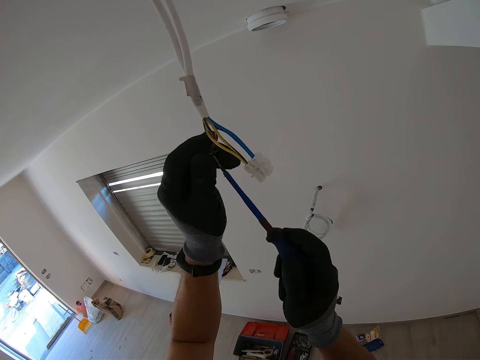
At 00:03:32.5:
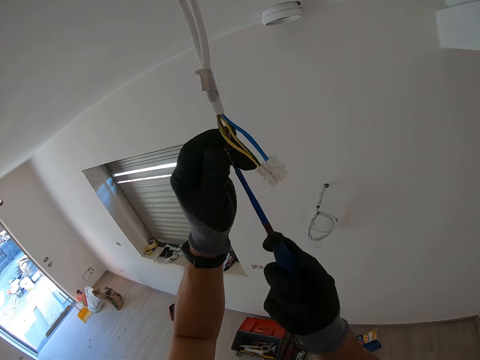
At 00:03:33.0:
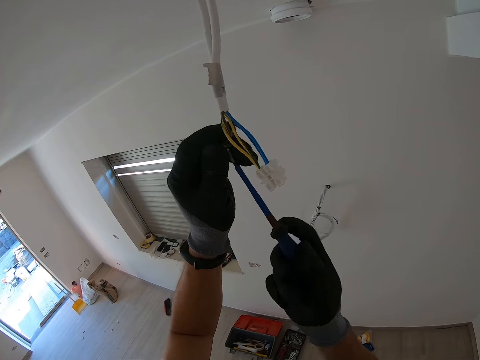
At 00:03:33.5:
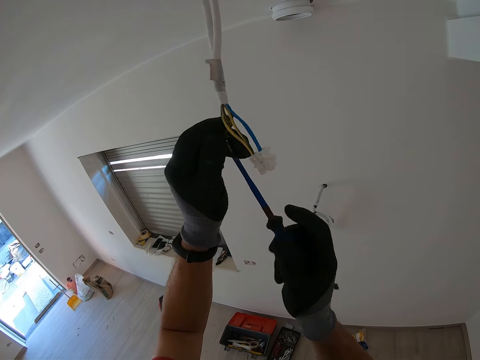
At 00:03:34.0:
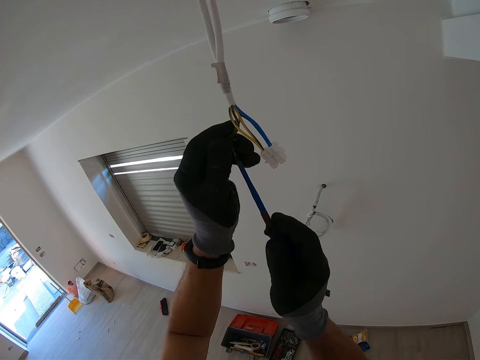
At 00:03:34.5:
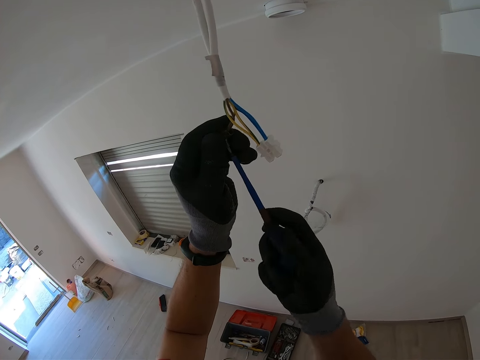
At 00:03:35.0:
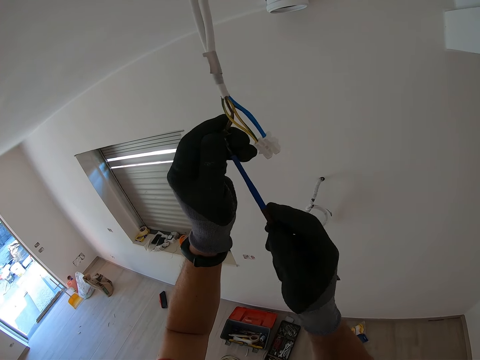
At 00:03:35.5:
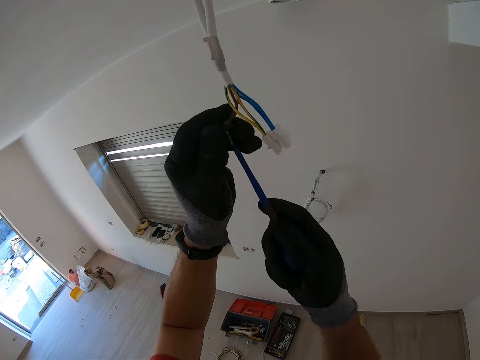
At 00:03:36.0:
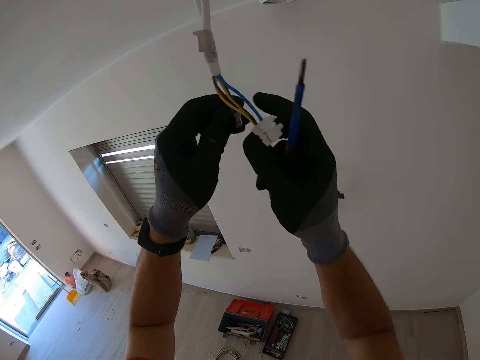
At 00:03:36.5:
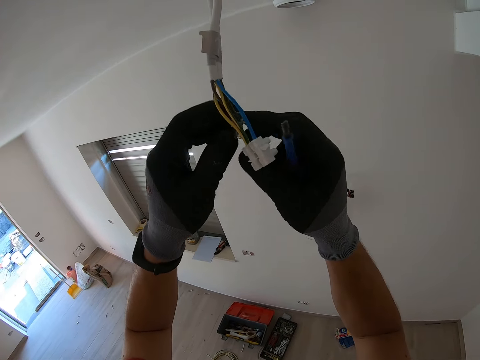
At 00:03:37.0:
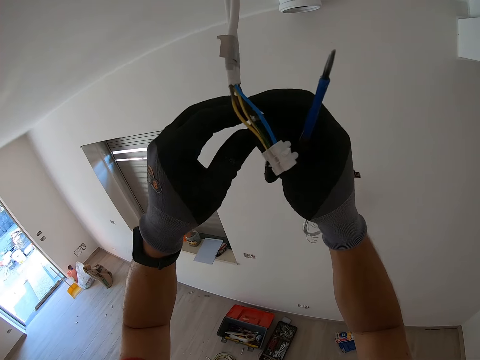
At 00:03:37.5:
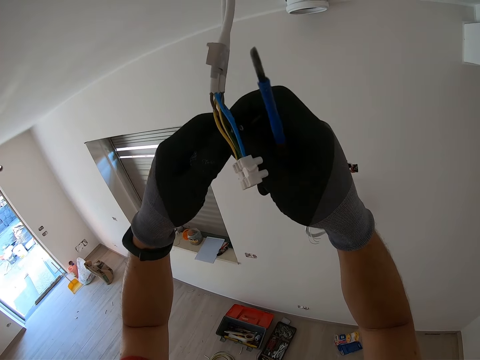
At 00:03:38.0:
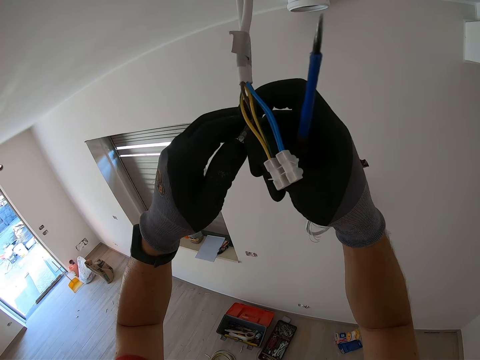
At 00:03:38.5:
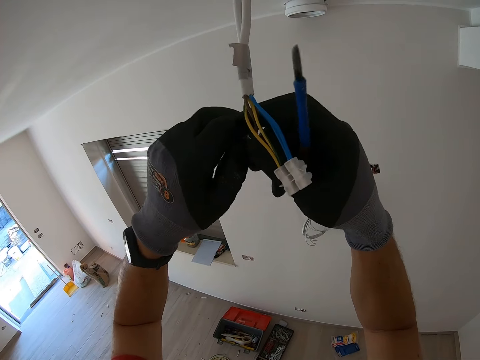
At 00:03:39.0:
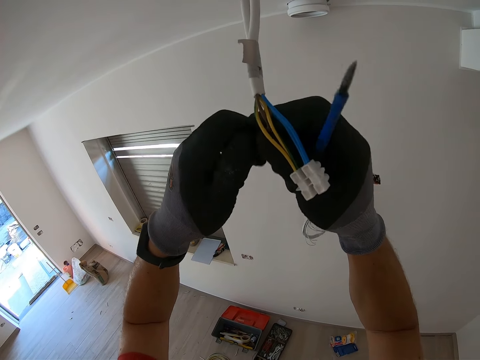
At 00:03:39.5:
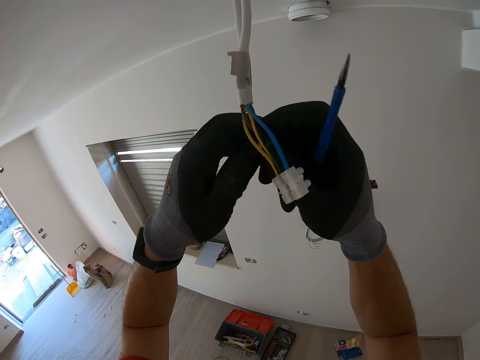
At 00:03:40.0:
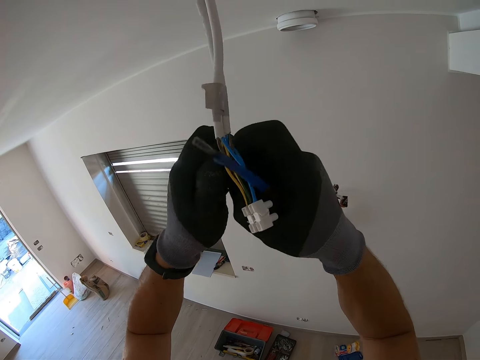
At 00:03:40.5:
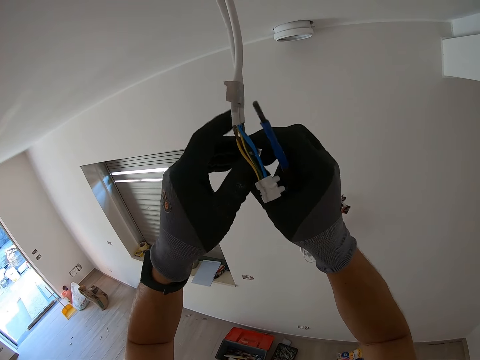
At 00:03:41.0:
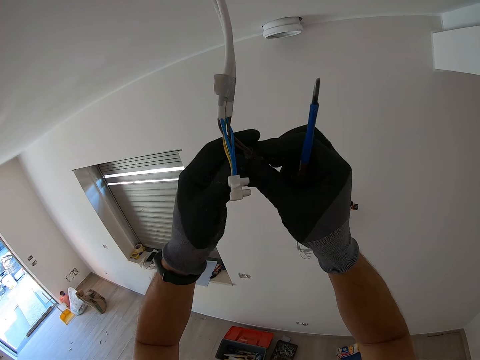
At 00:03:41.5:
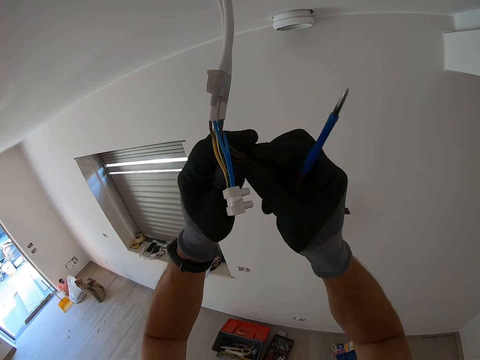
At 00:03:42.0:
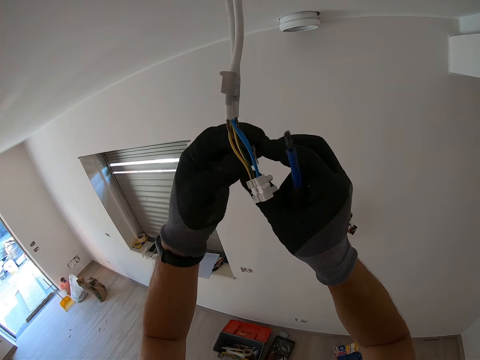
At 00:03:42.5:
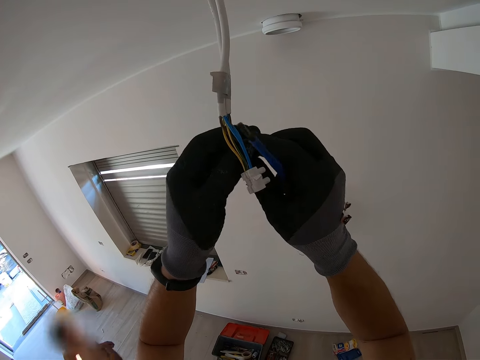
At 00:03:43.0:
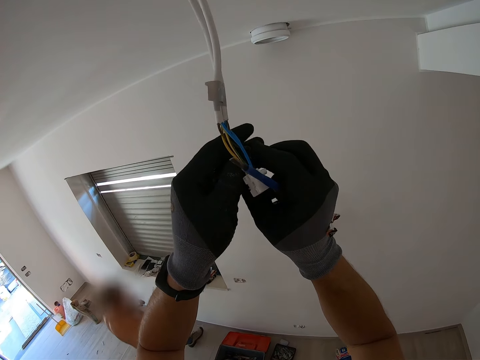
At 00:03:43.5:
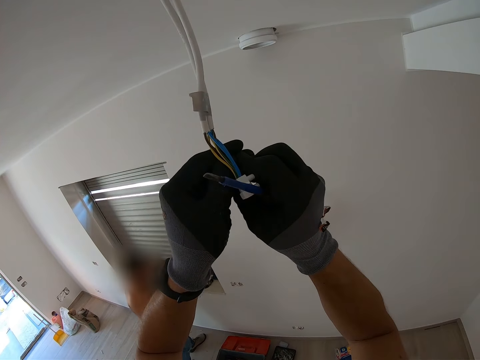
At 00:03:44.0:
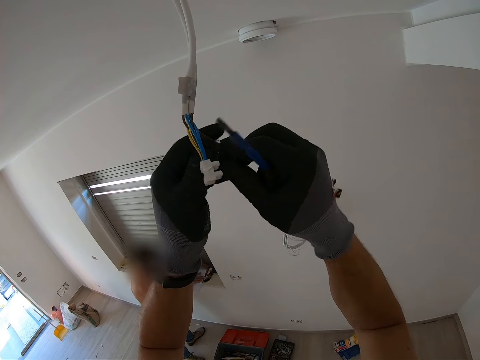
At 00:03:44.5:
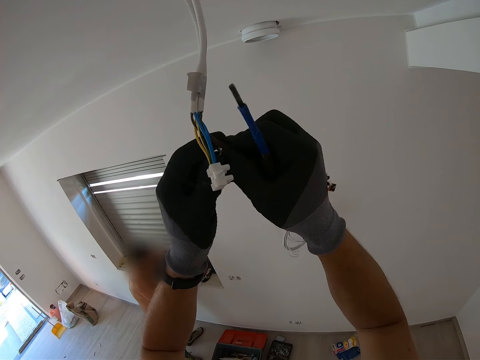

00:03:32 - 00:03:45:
The camera wearer holds a screwdriver. They adjust the cable connector on the wire.

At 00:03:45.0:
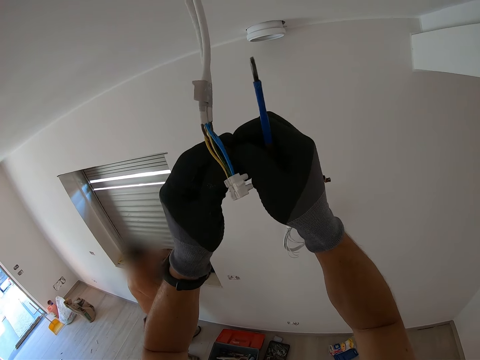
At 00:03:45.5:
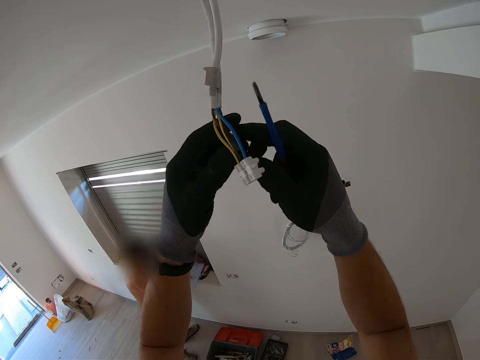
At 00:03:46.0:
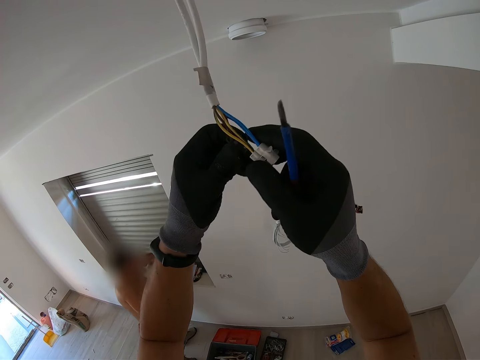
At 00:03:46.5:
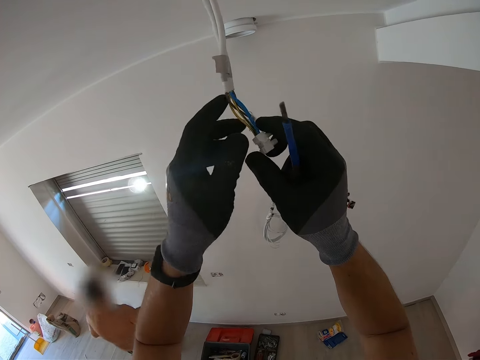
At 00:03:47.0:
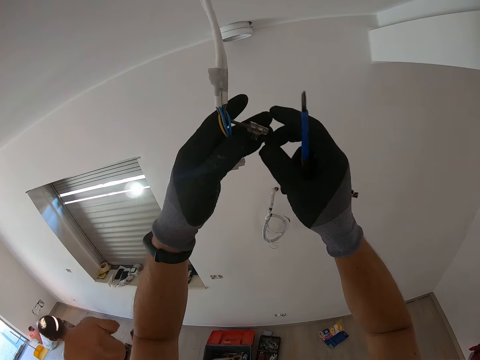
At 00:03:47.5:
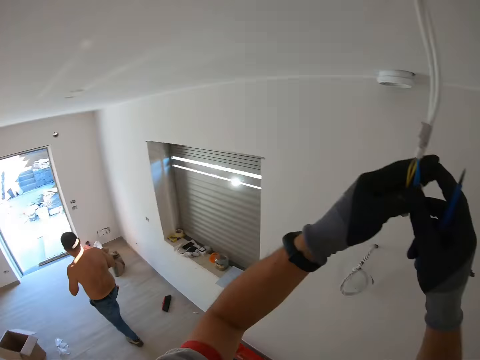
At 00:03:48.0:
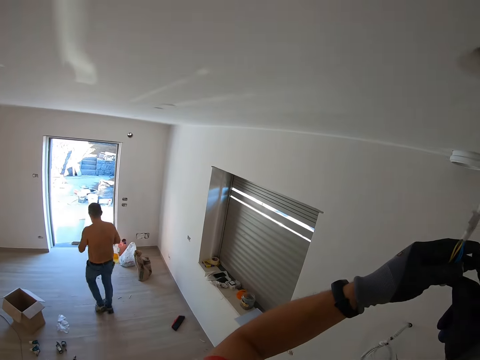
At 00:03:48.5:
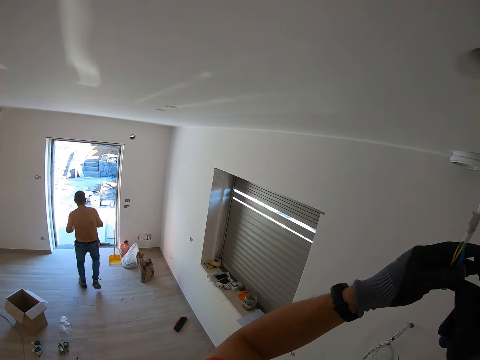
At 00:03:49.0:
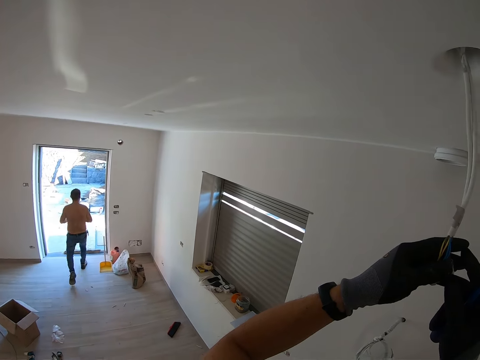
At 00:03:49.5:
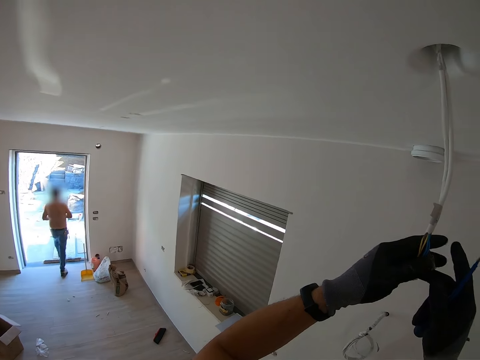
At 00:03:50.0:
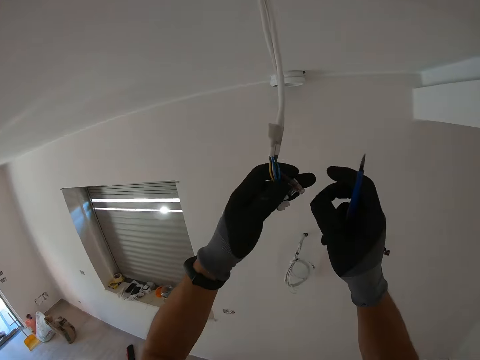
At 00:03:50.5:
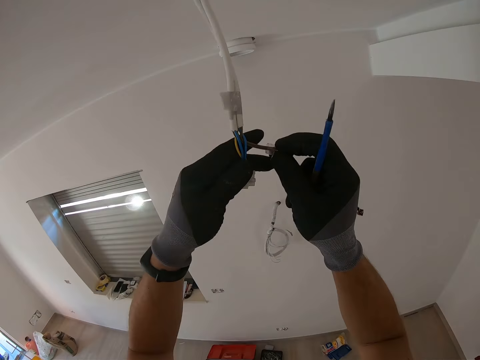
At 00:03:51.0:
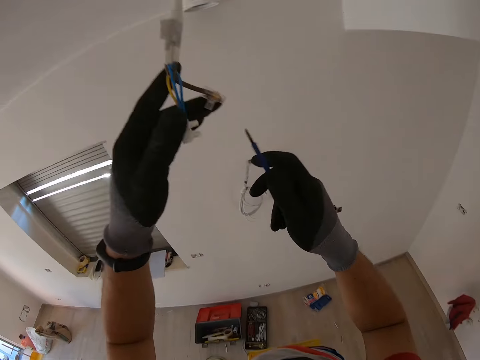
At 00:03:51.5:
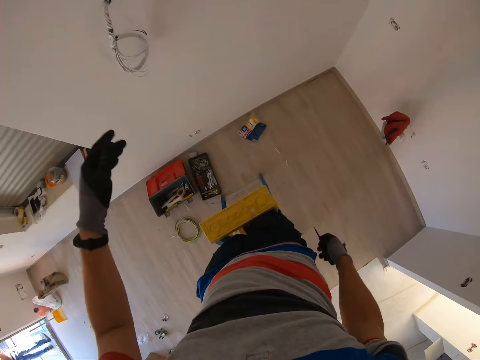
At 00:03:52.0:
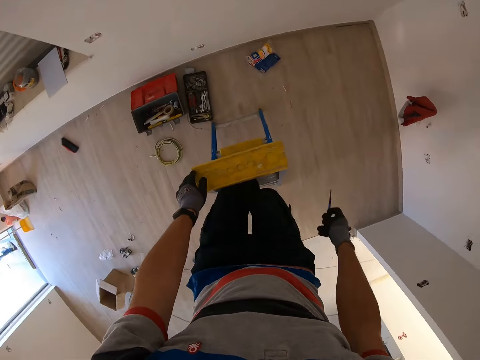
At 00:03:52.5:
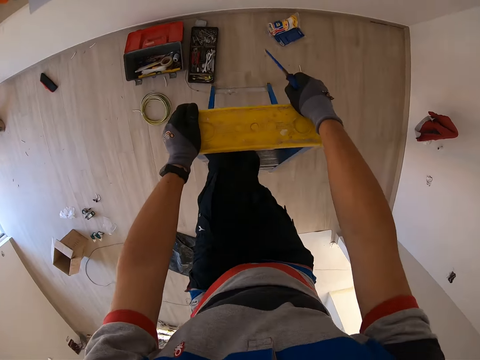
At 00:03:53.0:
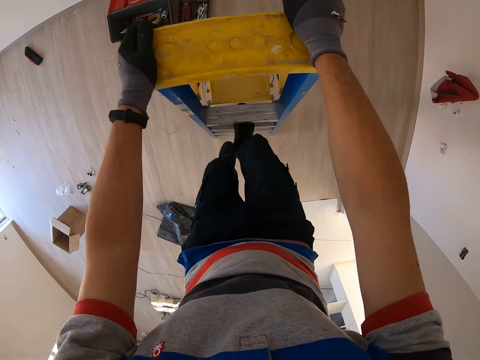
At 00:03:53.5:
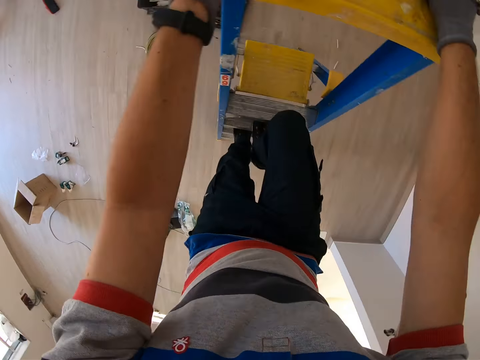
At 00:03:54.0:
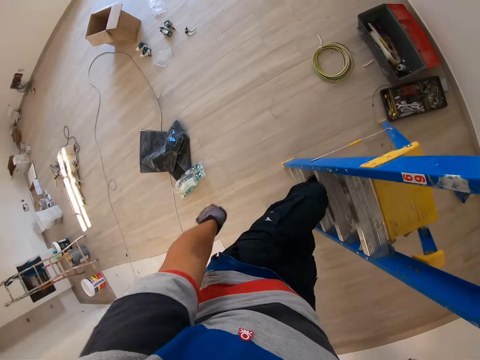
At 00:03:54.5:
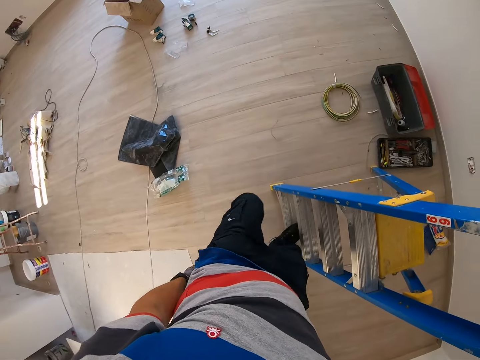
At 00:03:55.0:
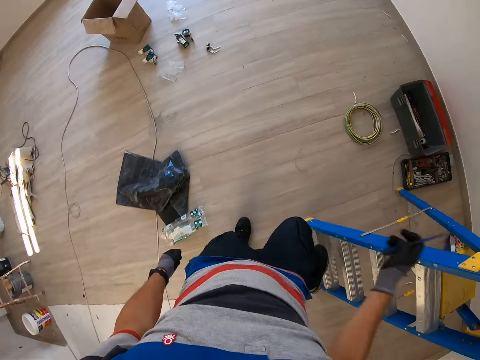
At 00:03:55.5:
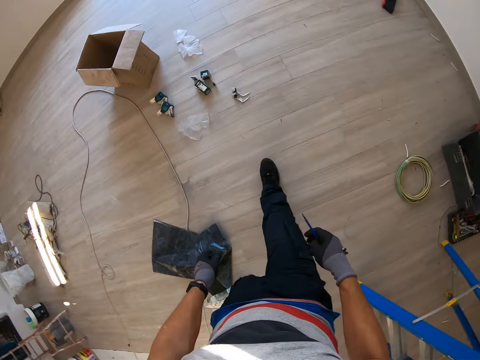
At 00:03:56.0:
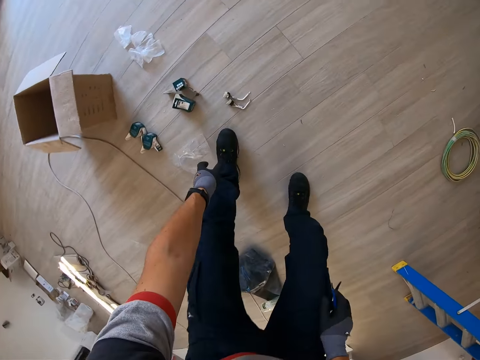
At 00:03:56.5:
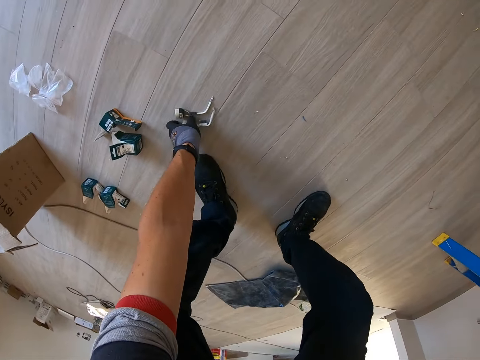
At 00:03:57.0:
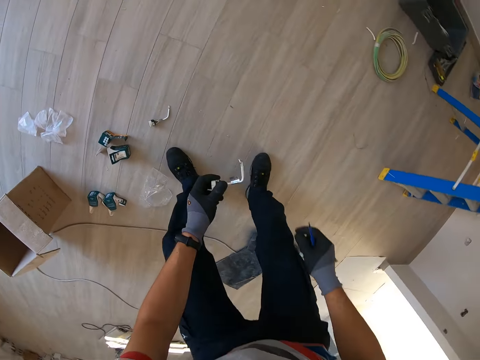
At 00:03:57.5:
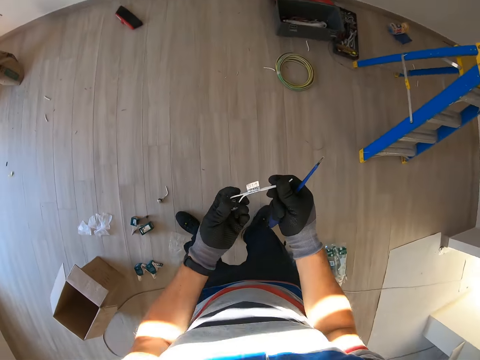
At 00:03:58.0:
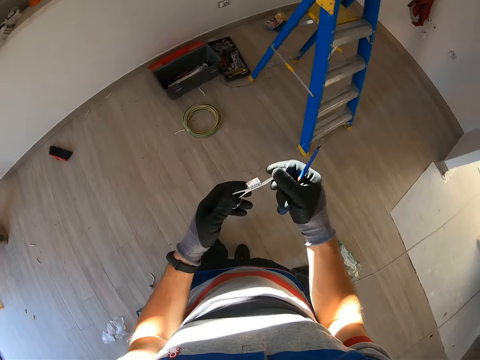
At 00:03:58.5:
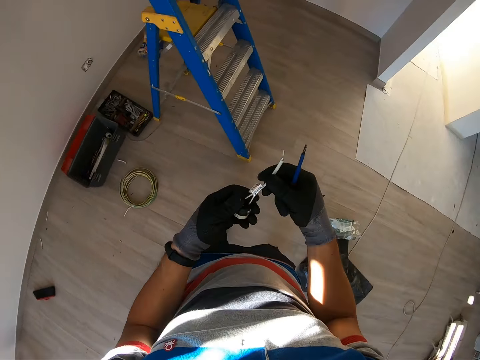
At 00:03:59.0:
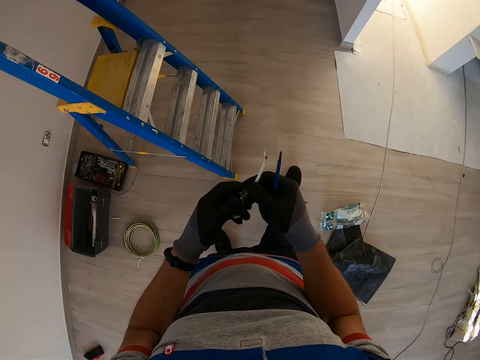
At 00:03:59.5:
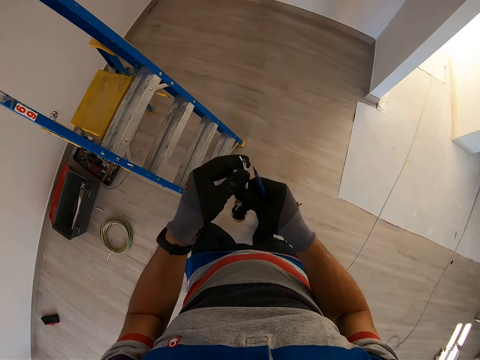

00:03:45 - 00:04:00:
The camera wearer looks at a man. The camera wearer holds a screwdriver and wire. They hold the screwdriver and wire again. They go down the ladder with the screwdriver. They grab a bulb holder from the floor. They pick the wire from the ground. They hold the screwdriver and bulb holder.
